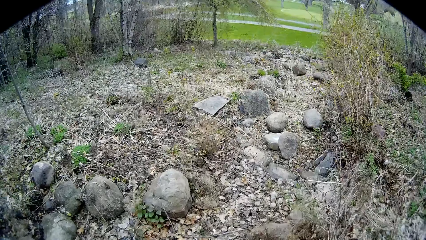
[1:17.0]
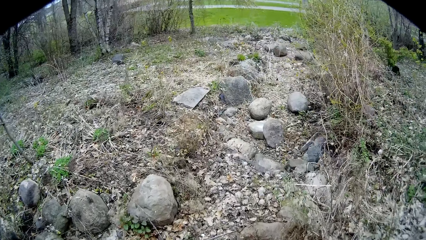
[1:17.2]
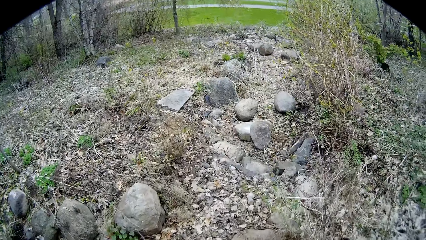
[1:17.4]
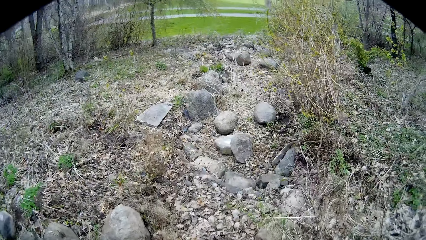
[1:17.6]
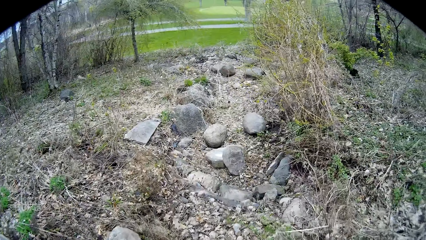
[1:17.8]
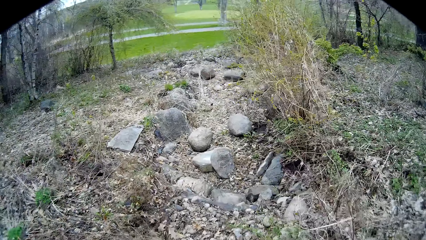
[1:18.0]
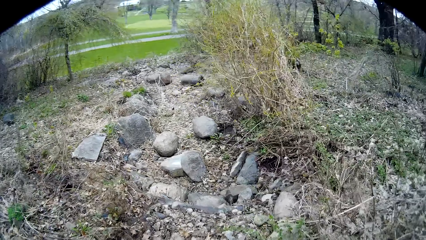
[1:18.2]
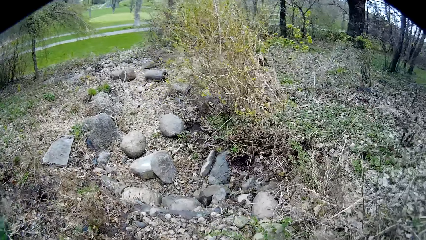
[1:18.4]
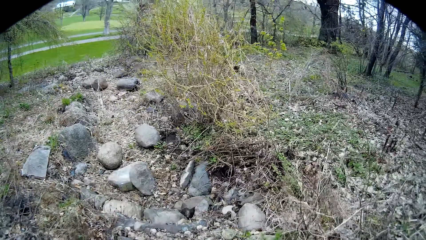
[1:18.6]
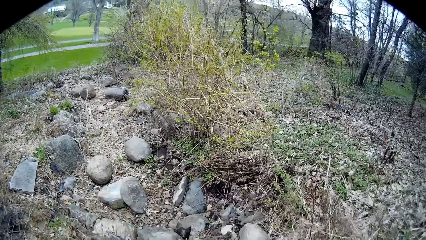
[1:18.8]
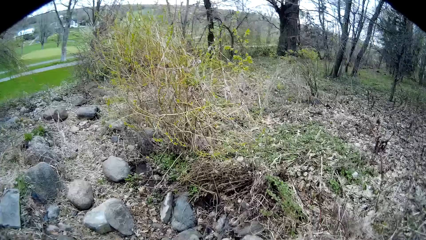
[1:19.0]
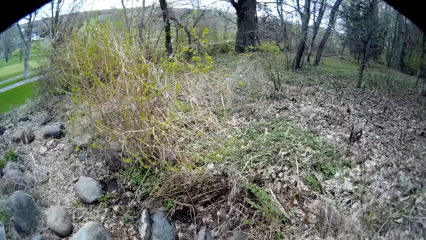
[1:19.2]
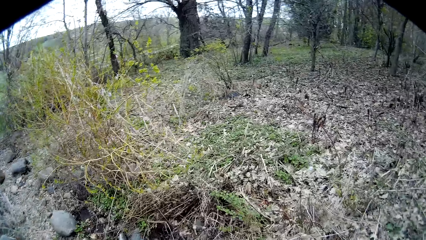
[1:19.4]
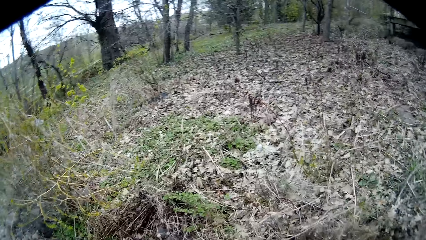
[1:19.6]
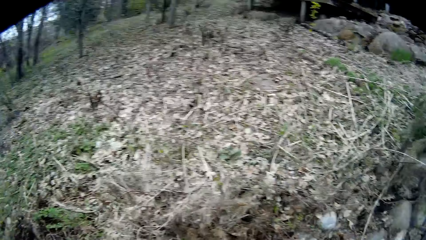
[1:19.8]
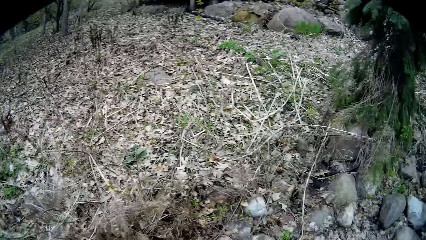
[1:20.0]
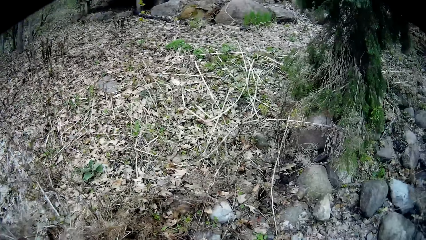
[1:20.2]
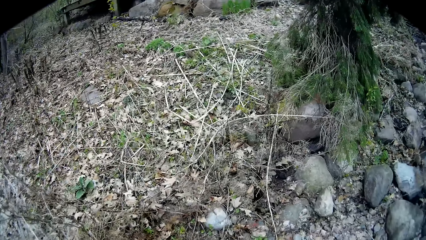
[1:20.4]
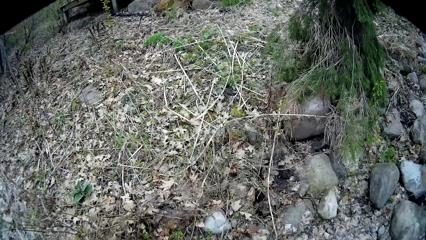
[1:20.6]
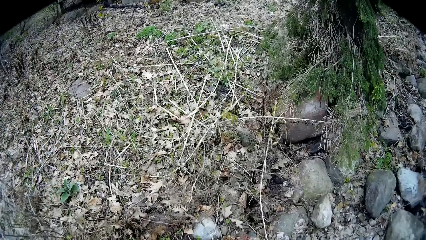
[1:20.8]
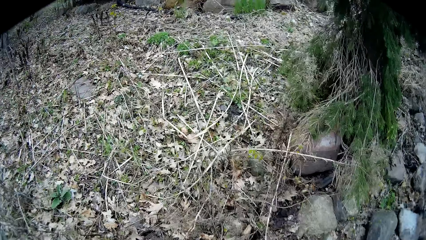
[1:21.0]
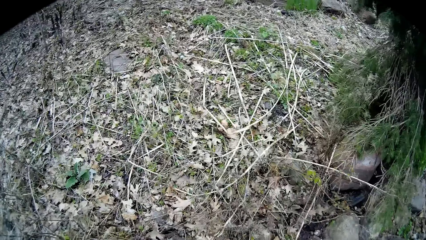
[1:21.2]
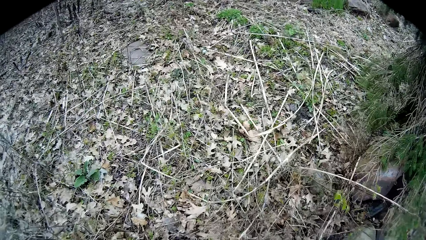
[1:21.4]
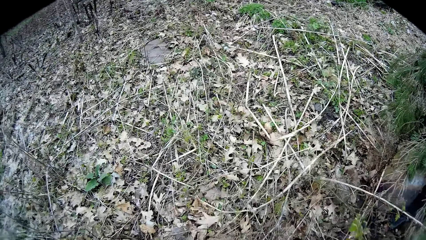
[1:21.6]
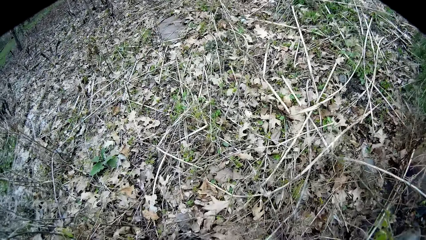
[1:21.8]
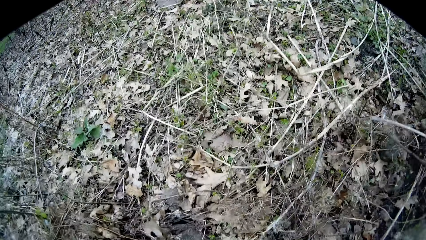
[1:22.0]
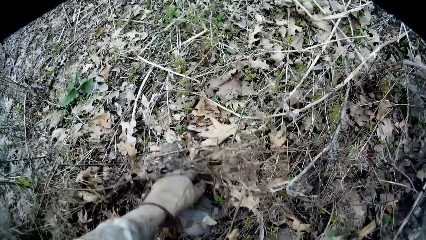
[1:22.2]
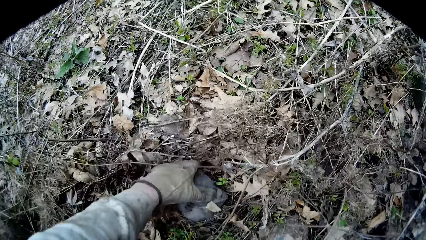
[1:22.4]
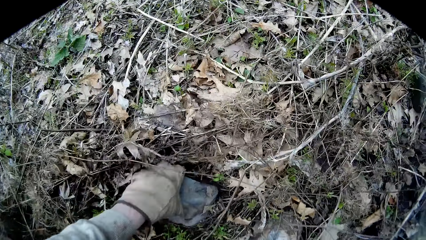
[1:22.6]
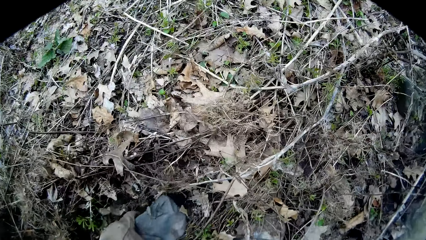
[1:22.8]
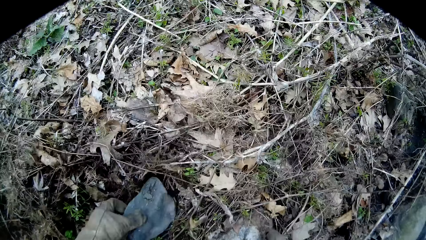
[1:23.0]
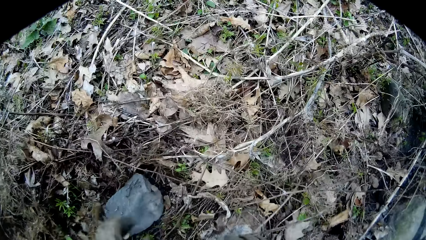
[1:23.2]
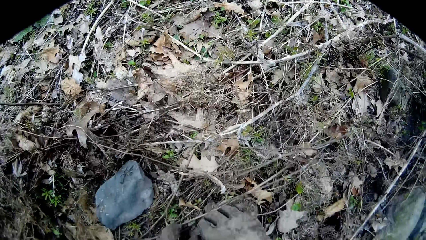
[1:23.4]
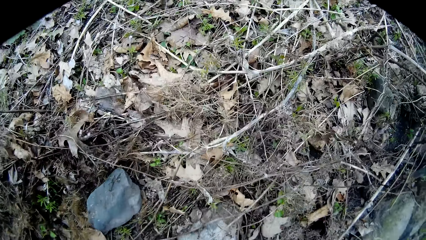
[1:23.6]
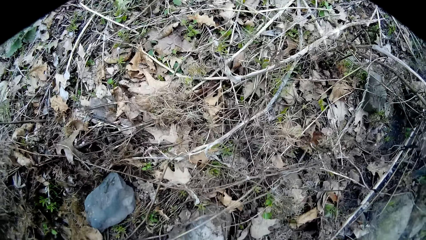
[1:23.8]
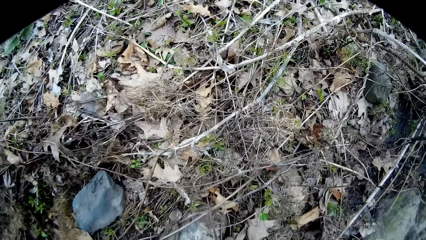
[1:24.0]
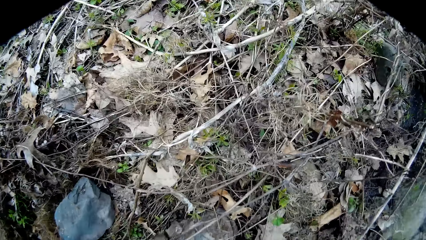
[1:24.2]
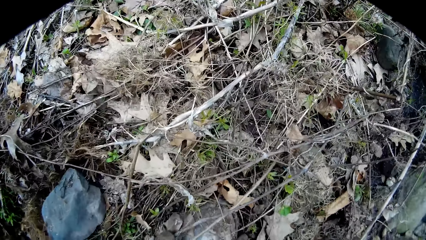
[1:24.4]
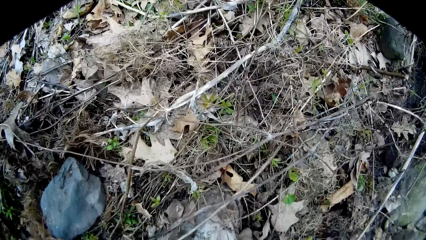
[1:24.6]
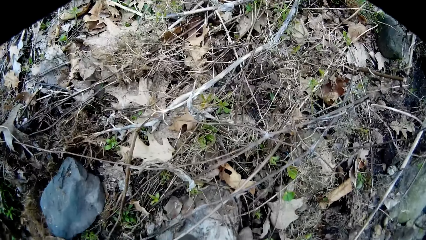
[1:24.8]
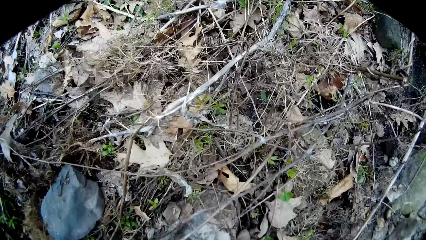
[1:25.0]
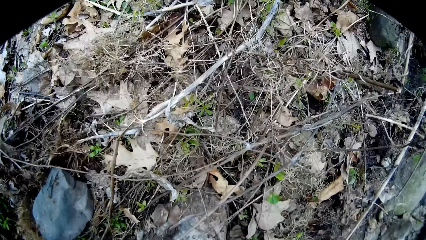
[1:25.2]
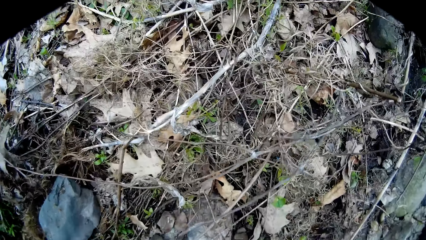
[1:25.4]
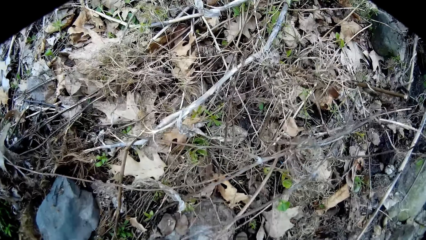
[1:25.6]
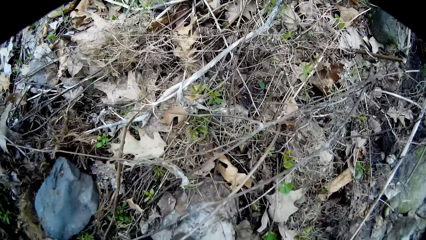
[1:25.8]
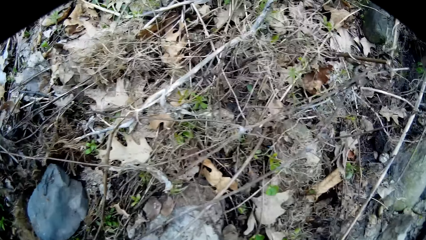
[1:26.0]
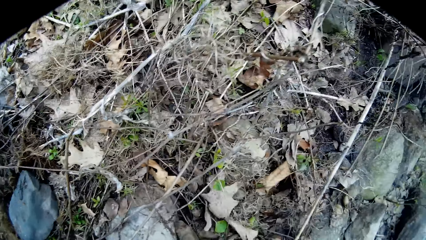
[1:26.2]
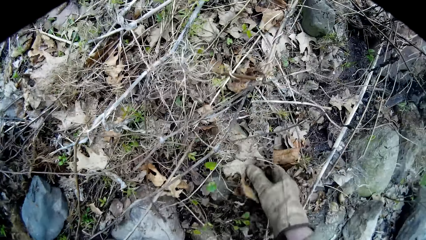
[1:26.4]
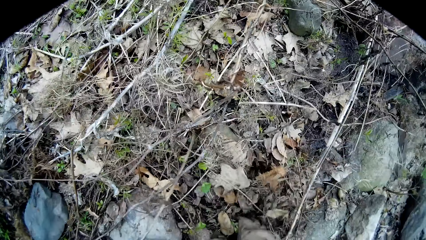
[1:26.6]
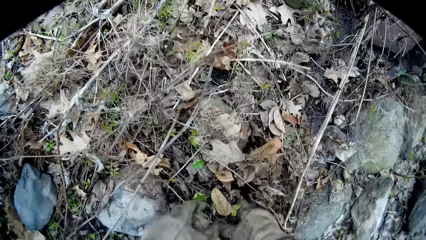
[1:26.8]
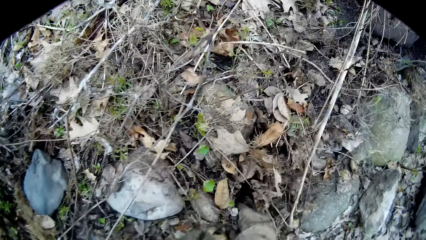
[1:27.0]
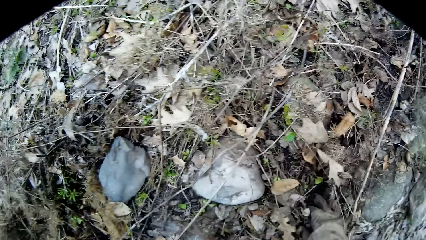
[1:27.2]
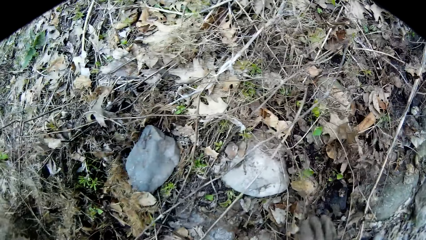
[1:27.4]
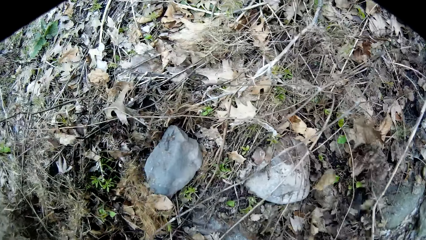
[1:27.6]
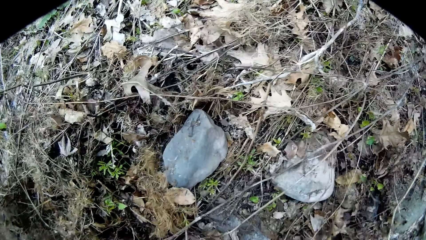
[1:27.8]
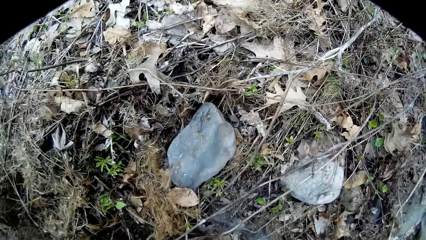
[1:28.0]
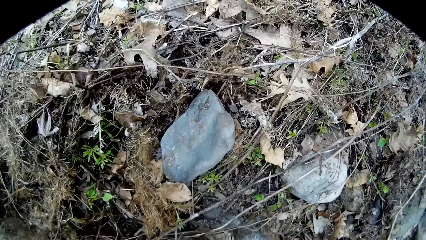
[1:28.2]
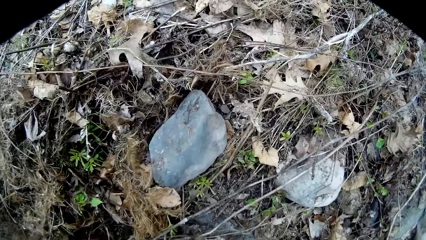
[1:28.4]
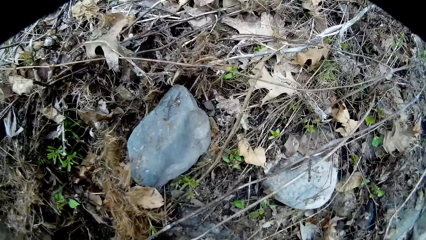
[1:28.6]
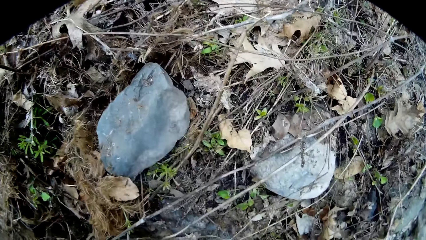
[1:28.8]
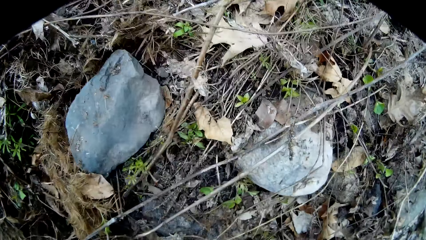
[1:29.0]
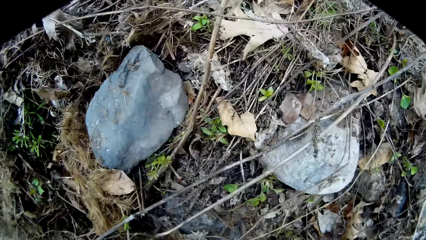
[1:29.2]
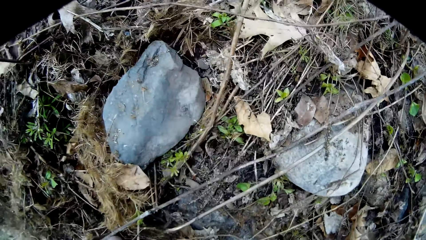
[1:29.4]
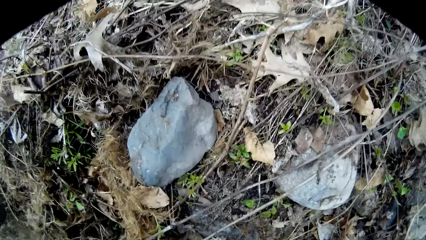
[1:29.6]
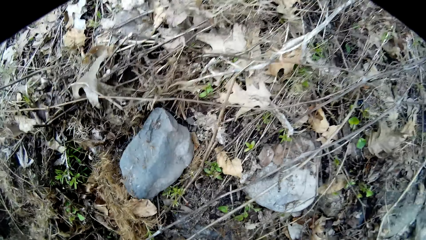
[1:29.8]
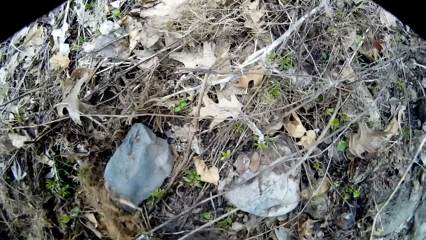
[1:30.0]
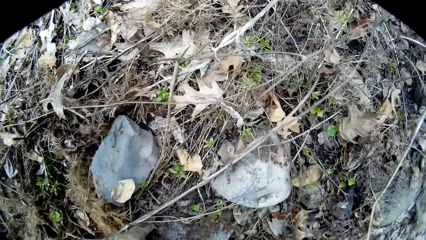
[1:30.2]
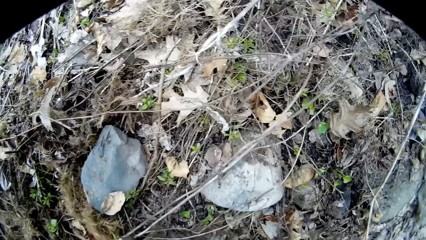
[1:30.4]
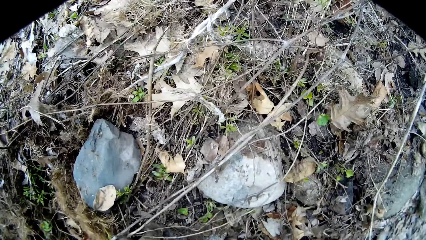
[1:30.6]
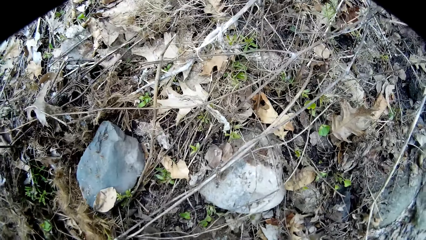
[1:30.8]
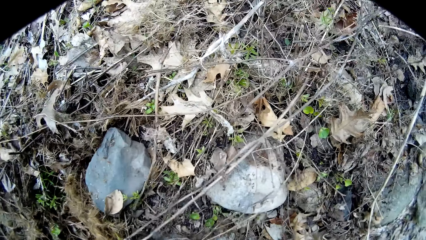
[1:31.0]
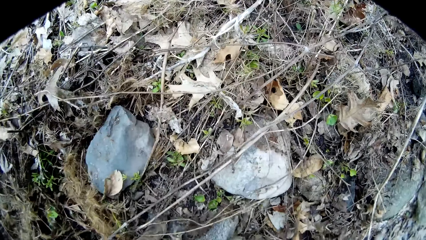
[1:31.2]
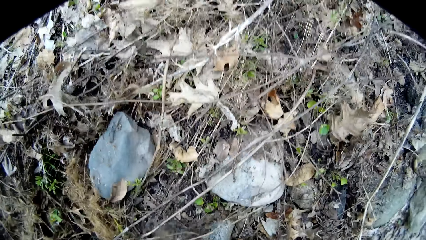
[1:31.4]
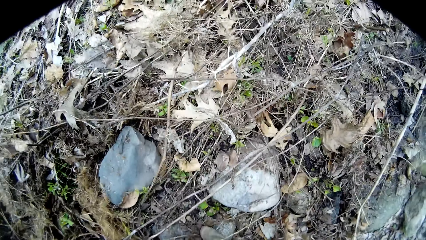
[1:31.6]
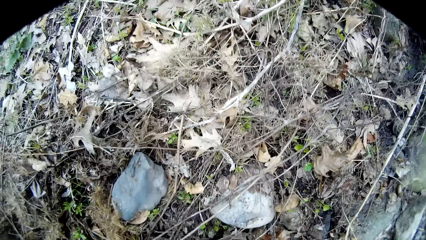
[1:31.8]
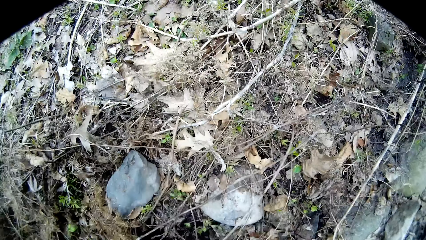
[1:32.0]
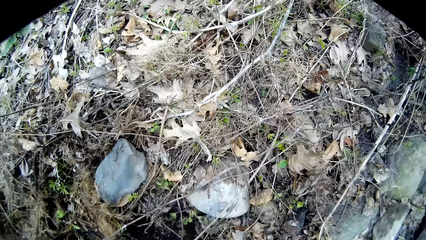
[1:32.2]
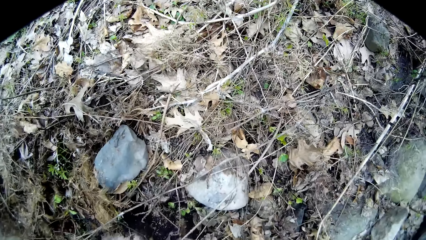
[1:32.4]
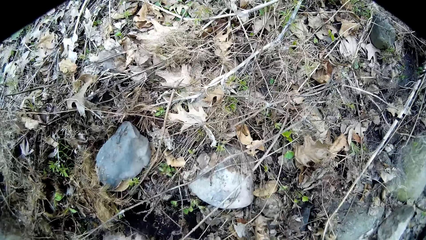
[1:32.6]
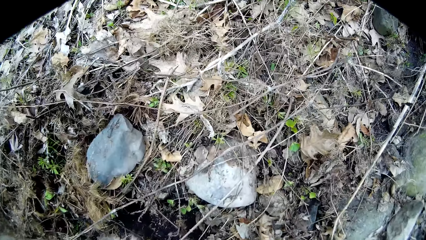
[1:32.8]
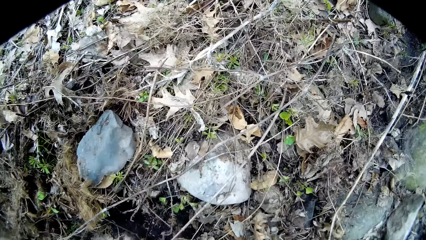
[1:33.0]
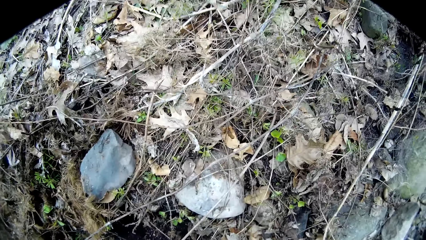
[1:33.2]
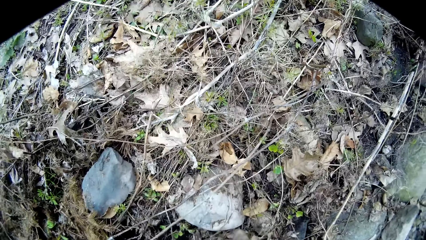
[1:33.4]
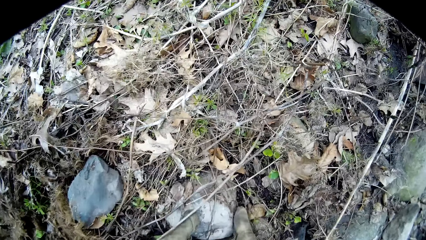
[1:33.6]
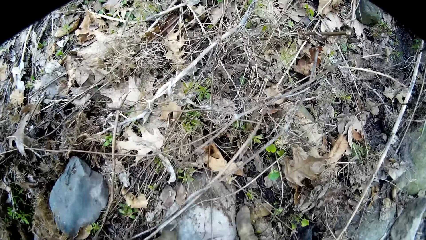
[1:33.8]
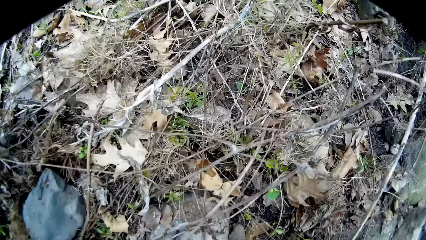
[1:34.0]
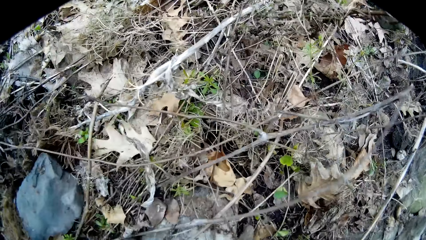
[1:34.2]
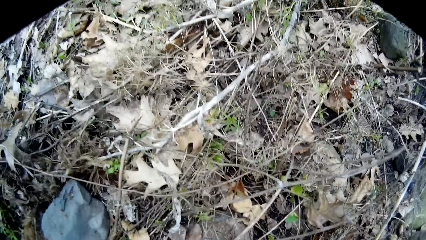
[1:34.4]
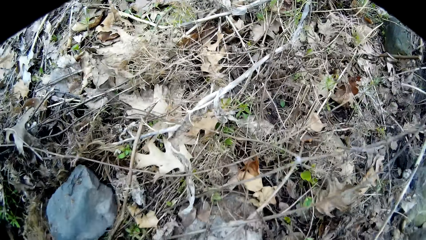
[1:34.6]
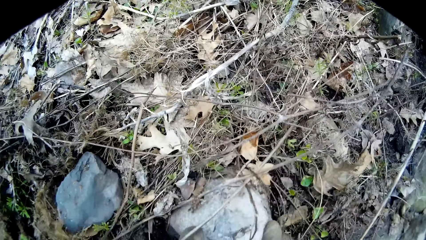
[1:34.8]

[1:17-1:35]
The camera wearer looks around. He turns around. He looks around. He clears the weed with his left hand. He holds a rock with his left hand. He moves the rock. He places both hands on the rock. He clears the weed with his right hand. He moves dry leaves on the ground. He looks around. He picks up a rock from the soil with both hands. He does something.
